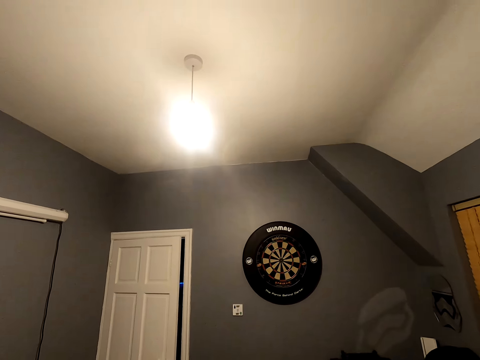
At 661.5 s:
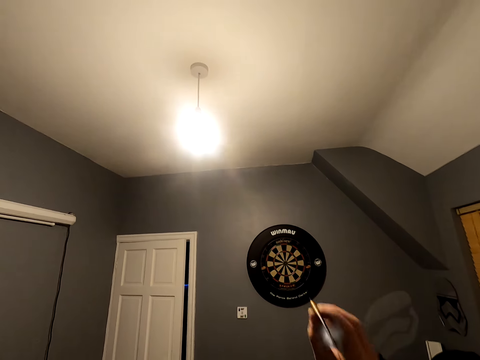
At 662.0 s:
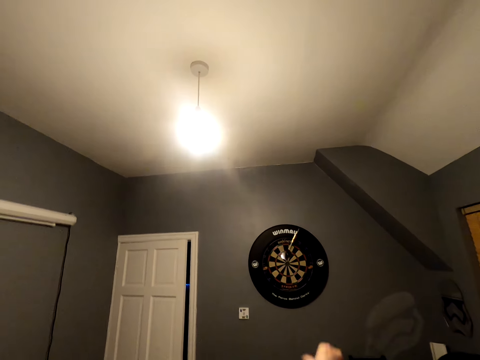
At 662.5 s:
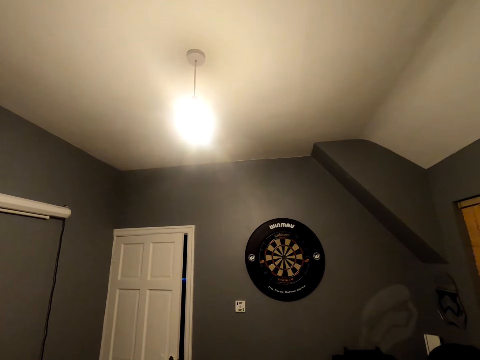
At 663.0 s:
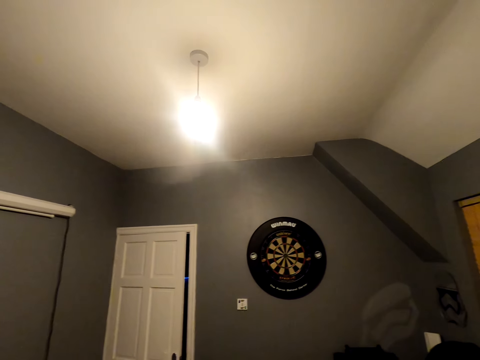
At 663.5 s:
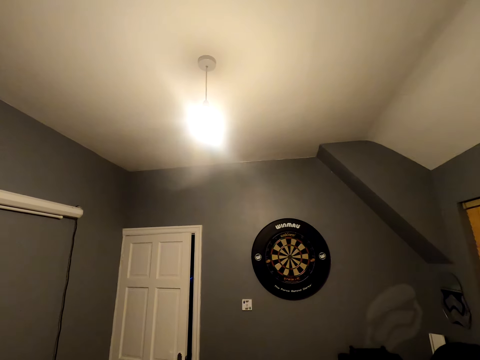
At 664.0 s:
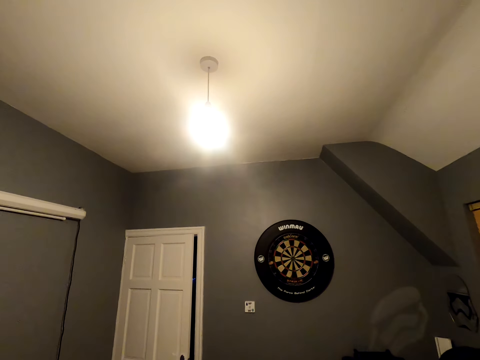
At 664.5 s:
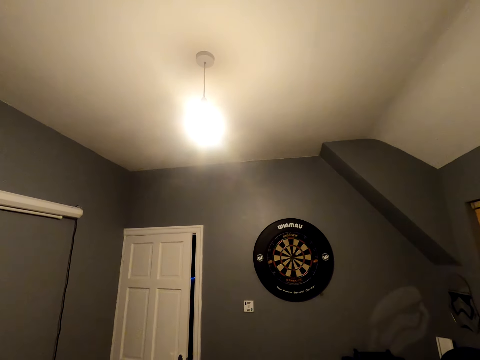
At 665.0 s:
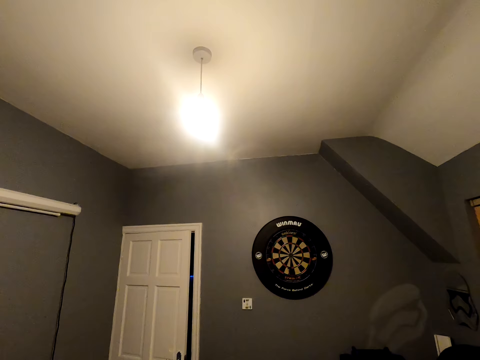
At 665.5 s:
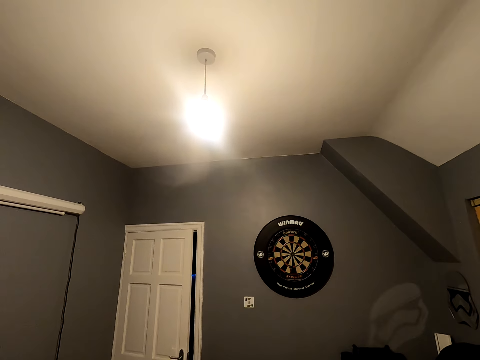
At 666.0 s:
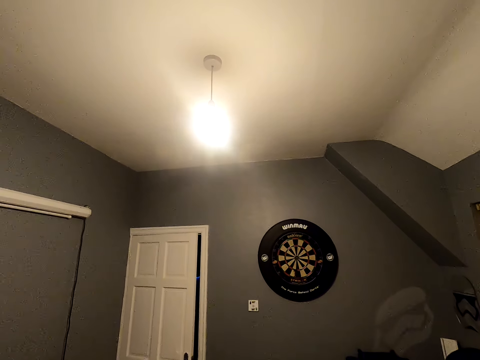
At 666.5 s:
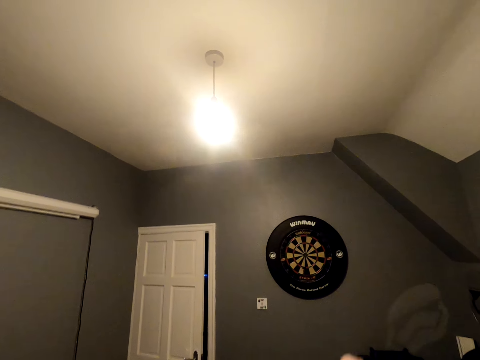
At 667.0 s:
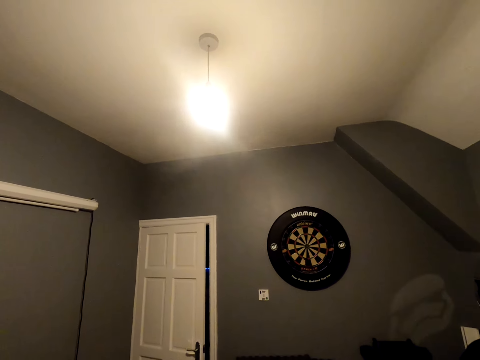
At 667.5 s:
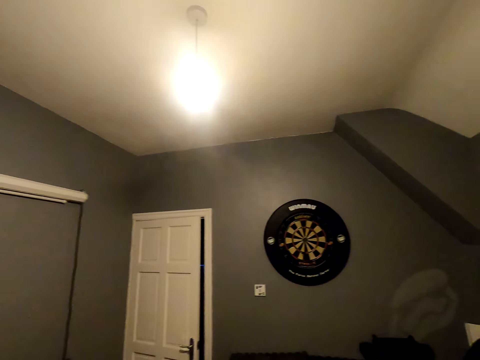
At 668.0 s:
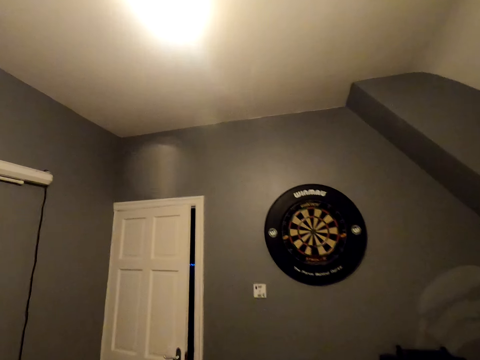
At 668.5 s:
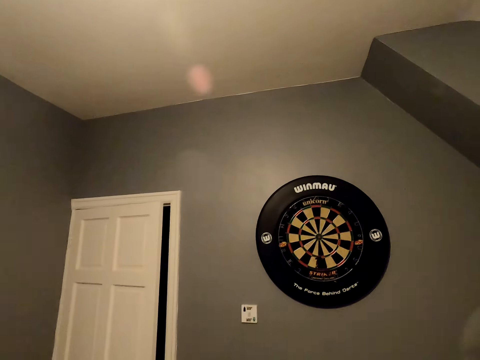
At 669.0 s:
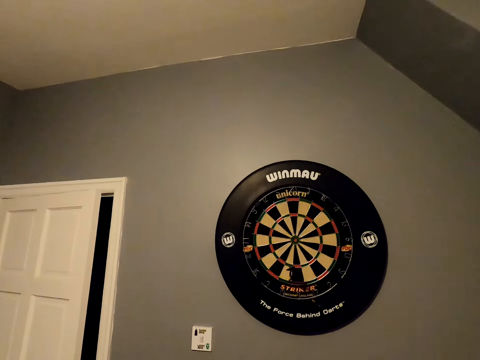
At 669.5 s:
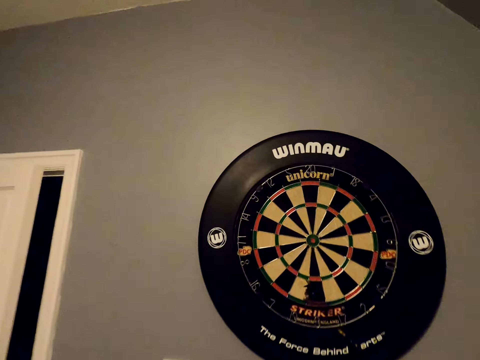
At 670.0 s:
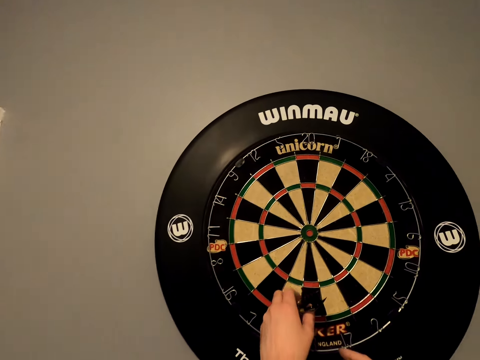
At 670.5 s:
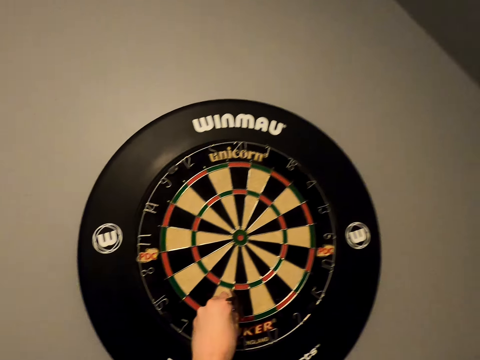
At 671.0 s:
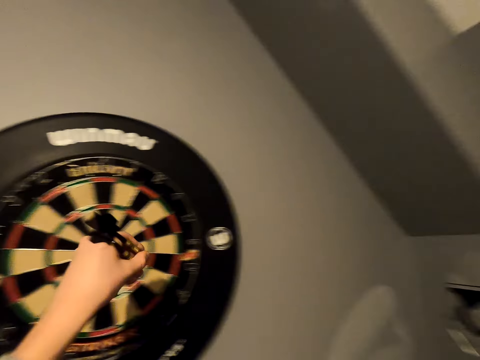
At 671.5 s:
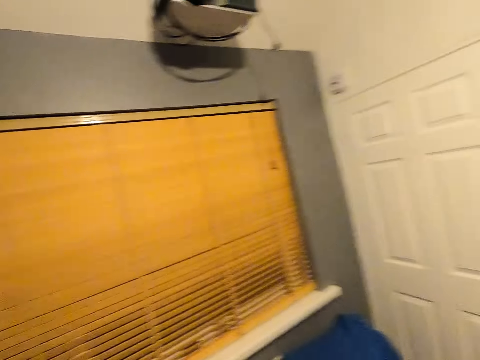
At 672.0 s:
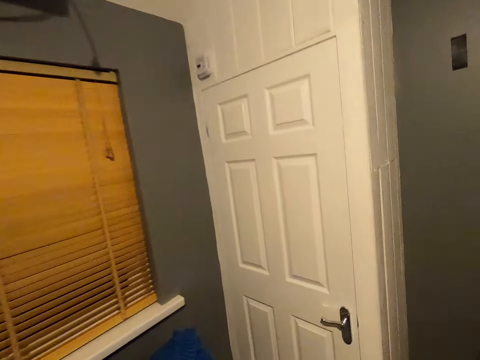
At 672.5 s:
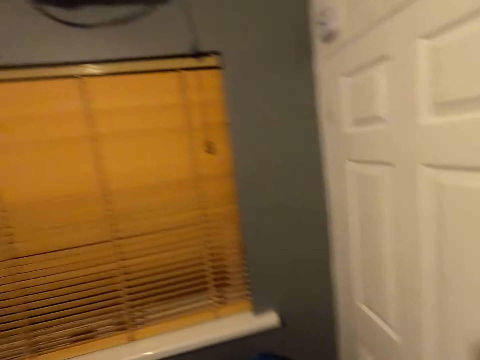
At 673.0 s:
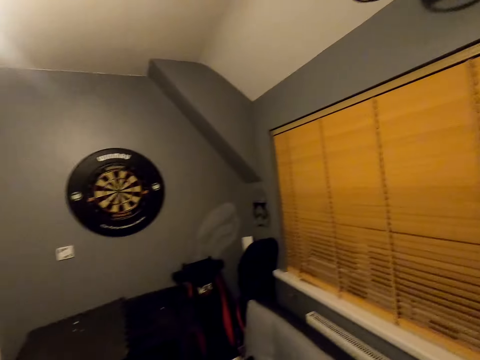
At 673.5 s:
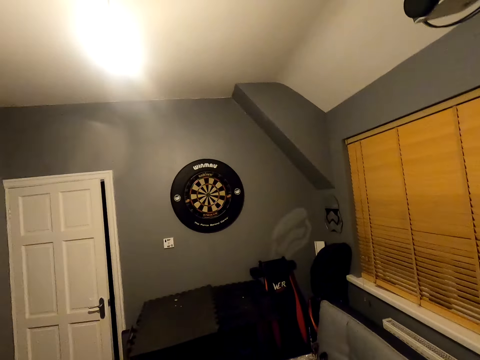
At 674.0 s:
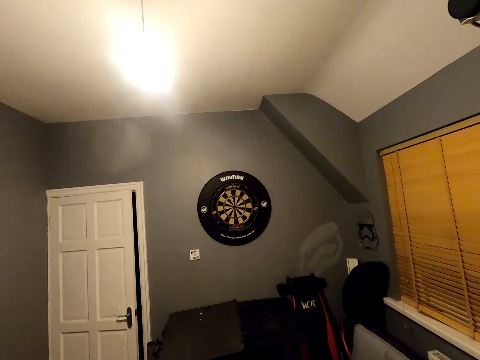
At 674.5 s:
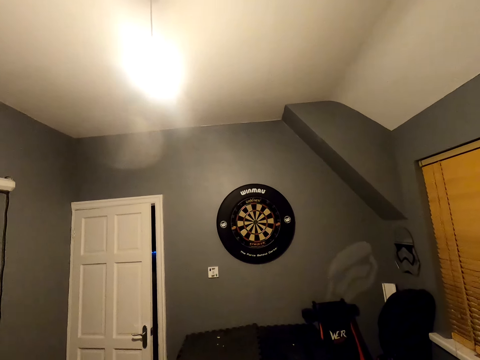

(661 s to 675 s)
The camera wearer positions the dart. They throw the soft tip darts. They throw another dart. They look at the dart board. They throw the dart. They walk close to the dart board. They pick up the soft tip darts from the dart board. They walk in the room and turn around.

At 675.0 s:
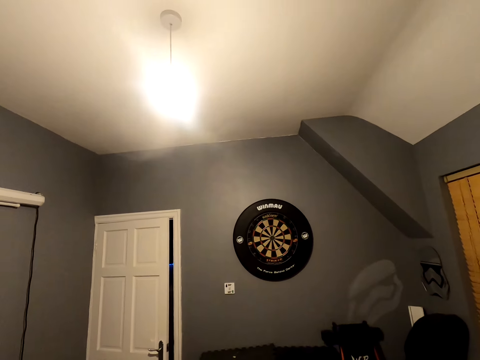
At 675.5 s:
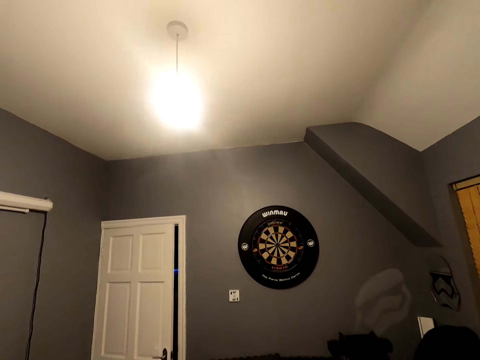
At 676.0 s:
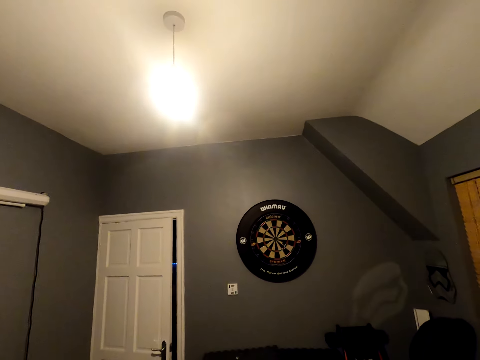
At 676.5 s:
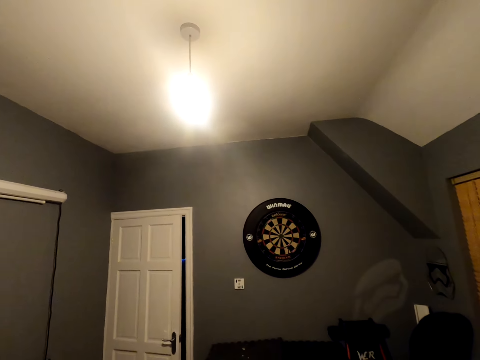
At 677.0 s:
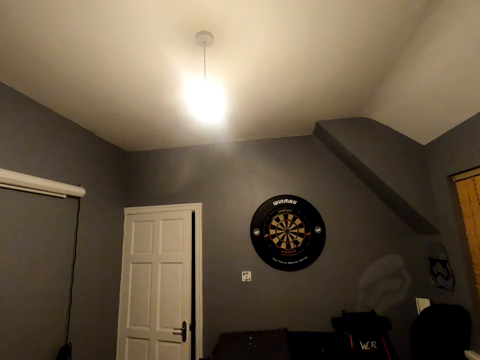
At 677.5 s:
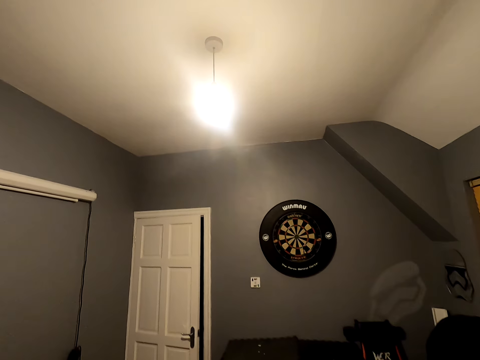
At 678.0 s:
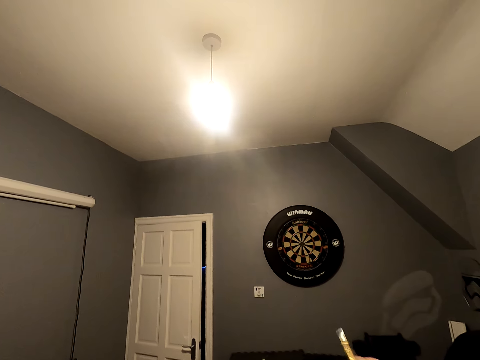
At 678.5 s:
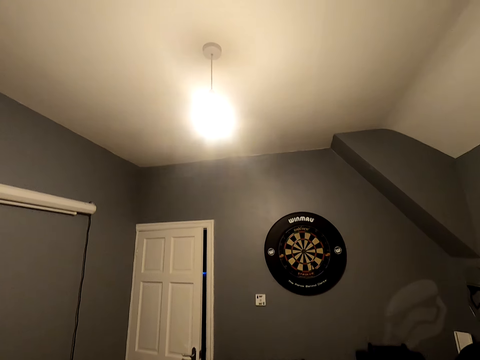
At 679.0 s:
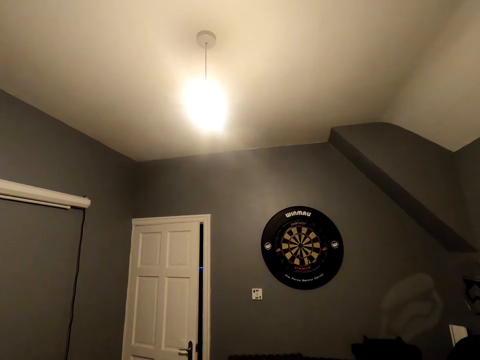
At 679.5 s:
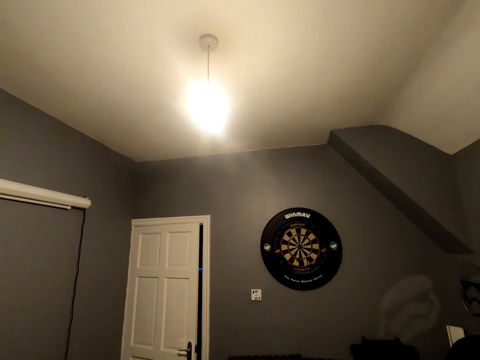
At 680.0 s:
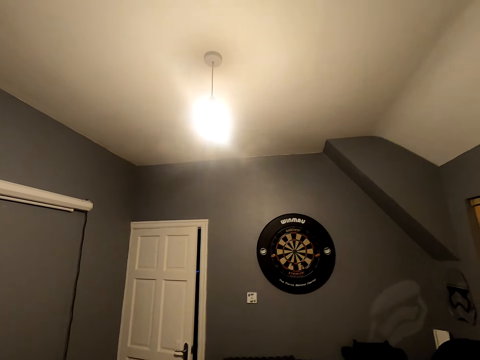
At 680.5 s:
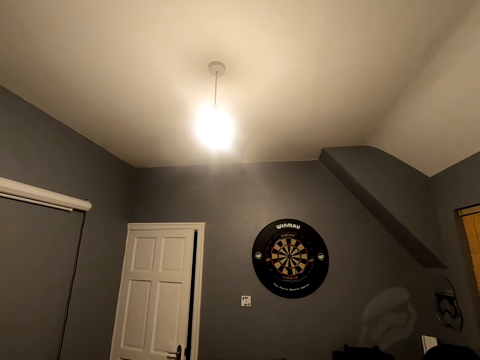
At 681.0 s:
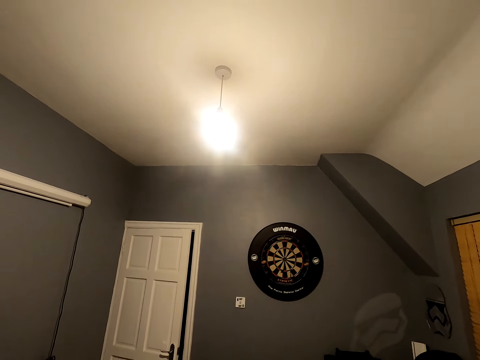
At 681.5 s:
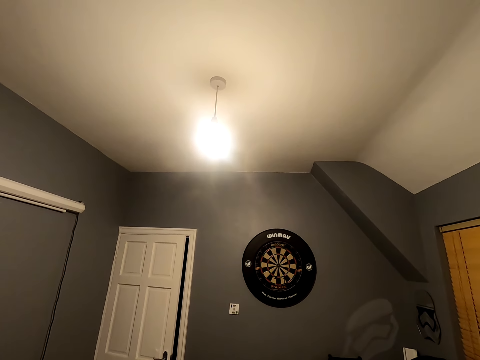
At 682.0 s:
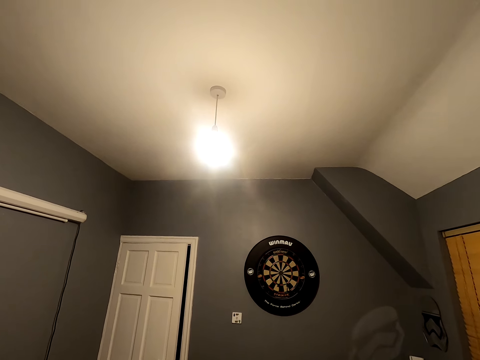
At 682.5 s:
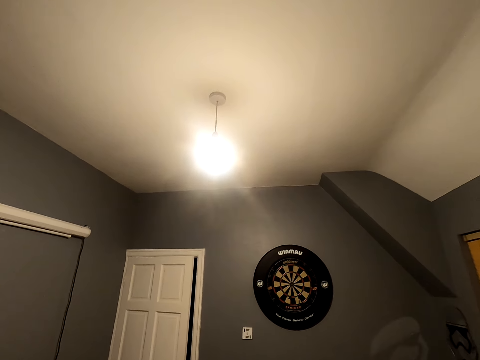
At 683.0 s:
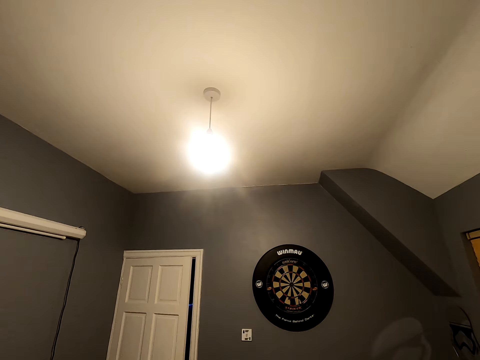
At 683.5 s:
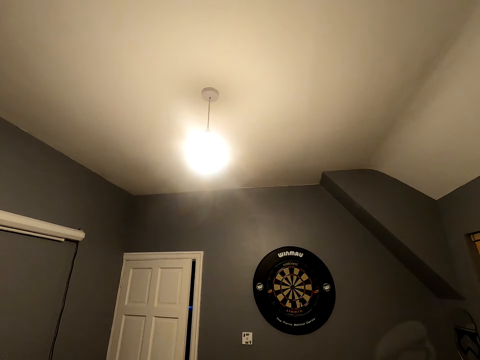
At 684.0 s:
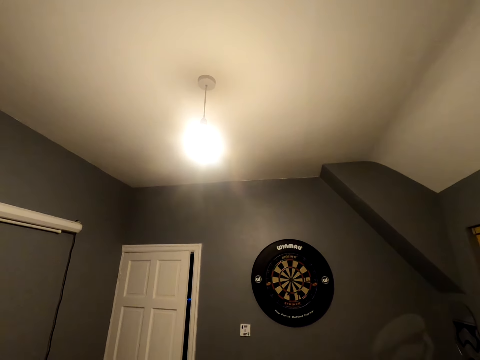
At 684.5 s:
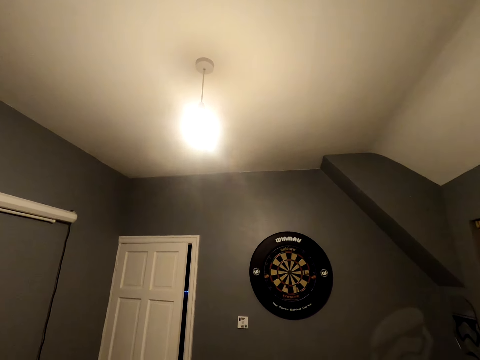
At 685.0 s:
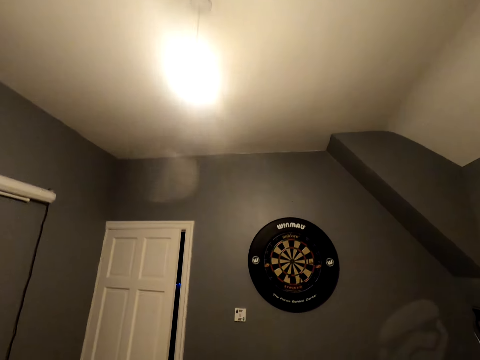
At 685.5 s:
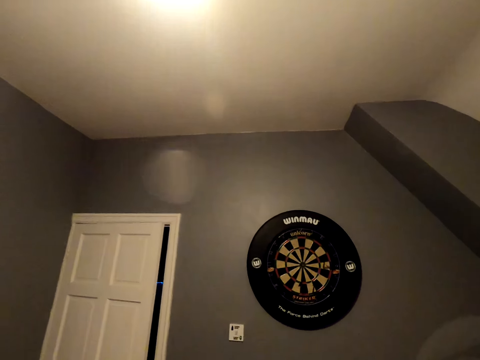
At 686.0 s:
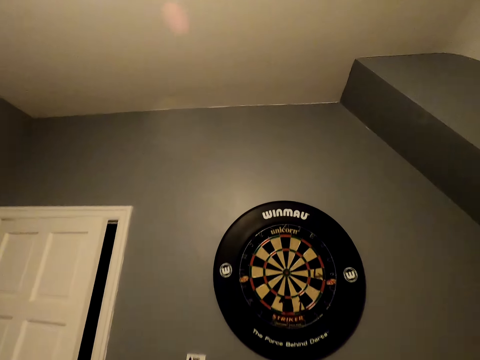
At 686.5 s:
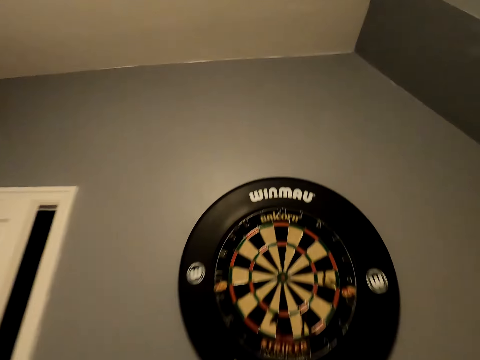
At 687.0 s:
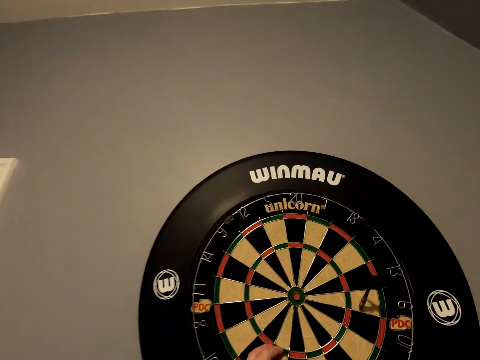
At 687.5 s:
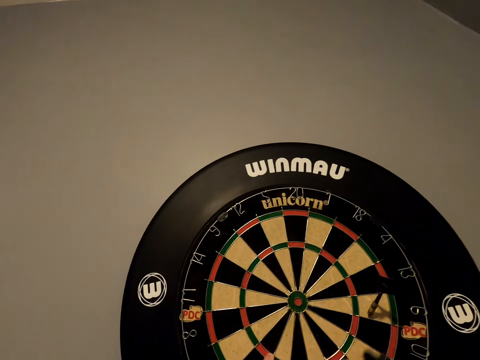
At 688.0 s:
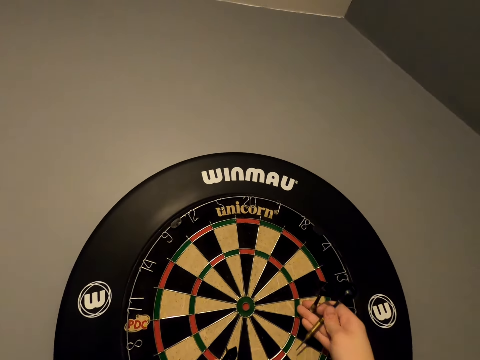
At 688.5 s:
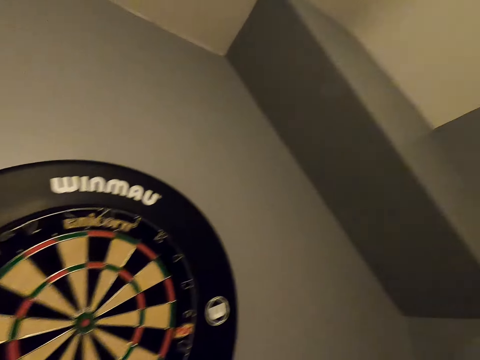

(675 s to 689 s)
The camera wearer positions the dart. They throw the soft tip darts. They position the dart and throw the dart. They position the dart and throw the dart. They walk close to the dart board. They pick up the soft tip darts from the dart board.
